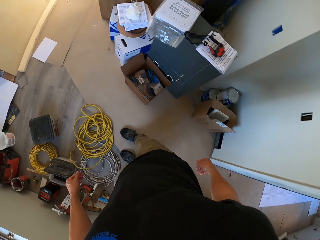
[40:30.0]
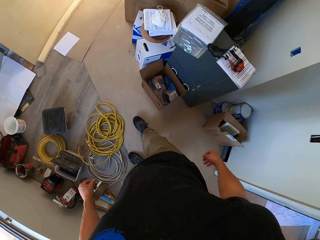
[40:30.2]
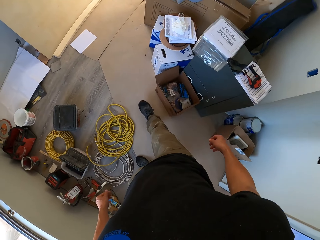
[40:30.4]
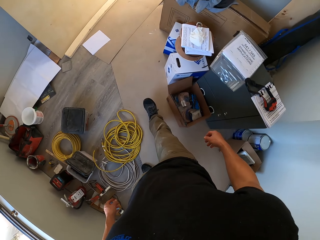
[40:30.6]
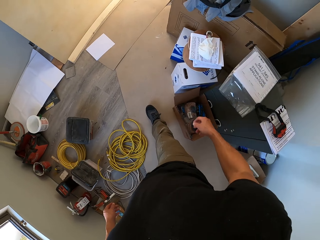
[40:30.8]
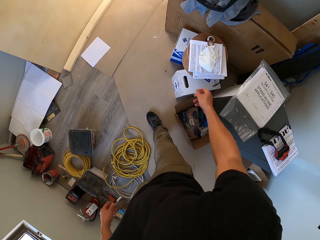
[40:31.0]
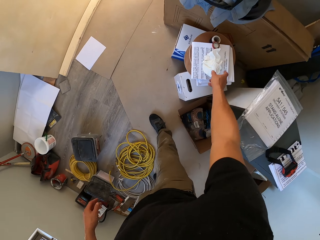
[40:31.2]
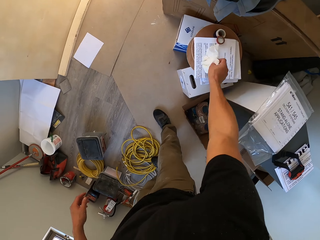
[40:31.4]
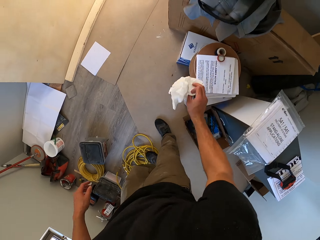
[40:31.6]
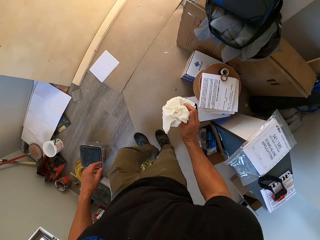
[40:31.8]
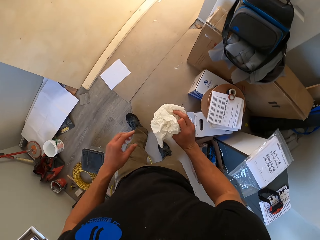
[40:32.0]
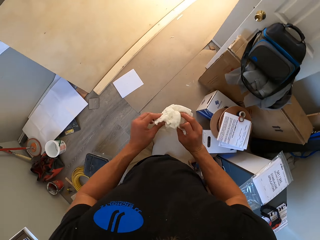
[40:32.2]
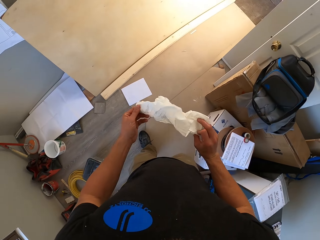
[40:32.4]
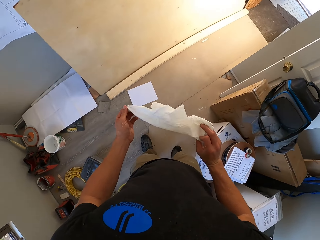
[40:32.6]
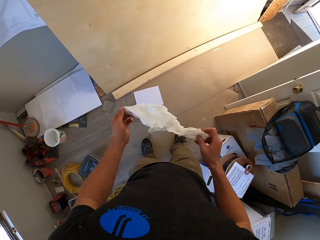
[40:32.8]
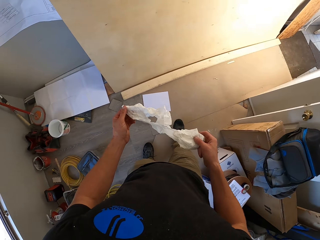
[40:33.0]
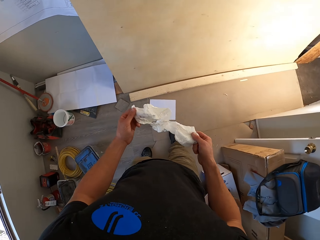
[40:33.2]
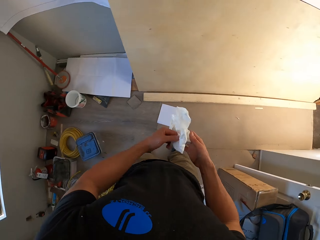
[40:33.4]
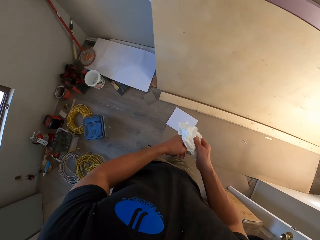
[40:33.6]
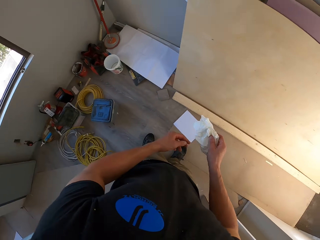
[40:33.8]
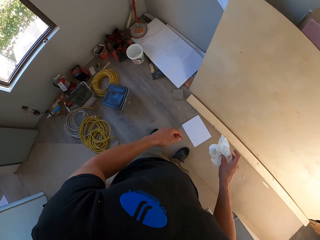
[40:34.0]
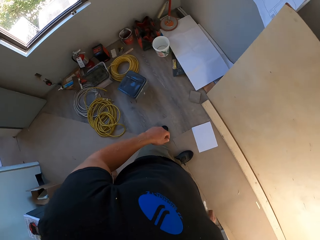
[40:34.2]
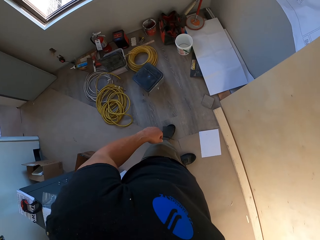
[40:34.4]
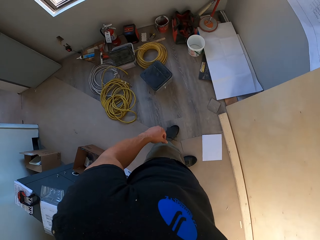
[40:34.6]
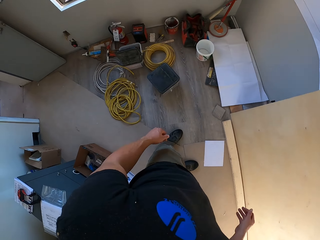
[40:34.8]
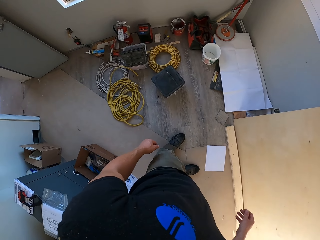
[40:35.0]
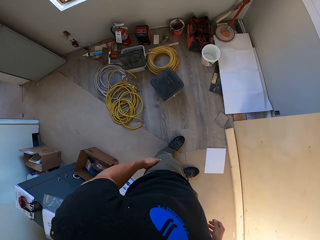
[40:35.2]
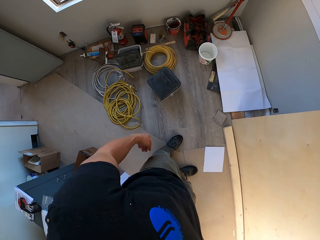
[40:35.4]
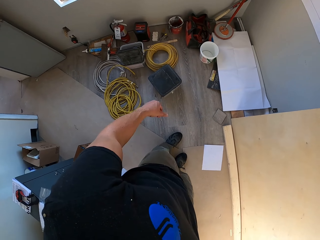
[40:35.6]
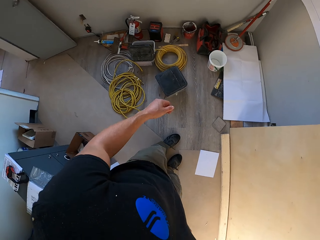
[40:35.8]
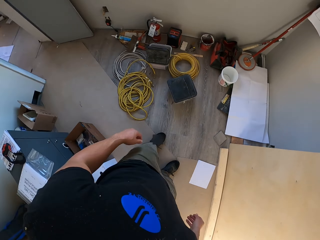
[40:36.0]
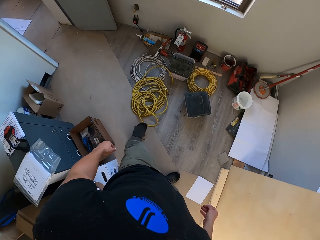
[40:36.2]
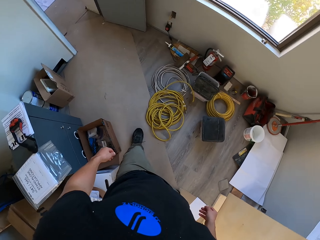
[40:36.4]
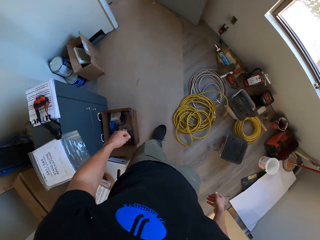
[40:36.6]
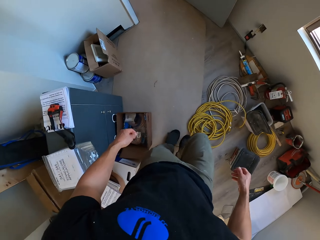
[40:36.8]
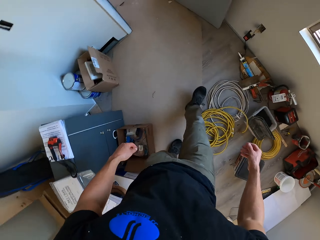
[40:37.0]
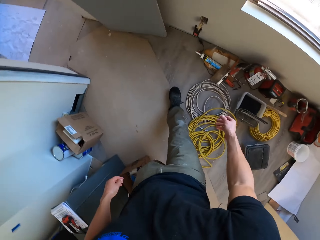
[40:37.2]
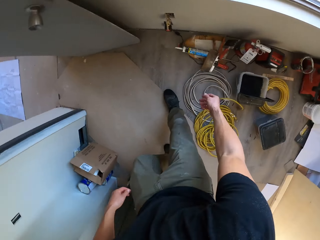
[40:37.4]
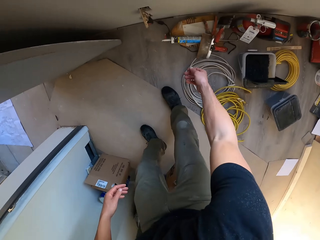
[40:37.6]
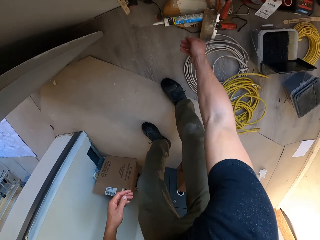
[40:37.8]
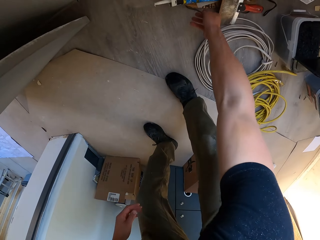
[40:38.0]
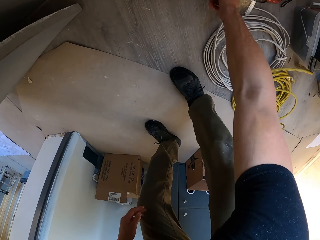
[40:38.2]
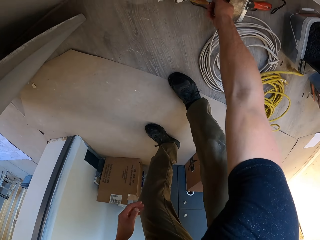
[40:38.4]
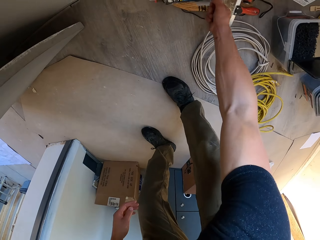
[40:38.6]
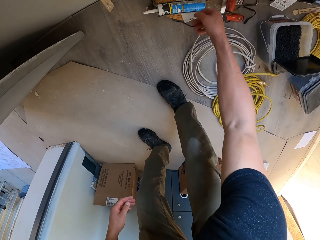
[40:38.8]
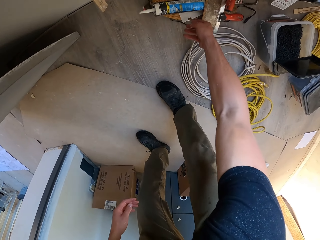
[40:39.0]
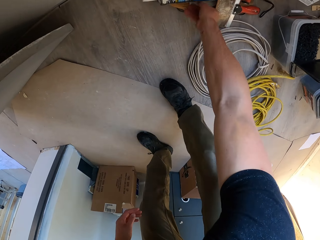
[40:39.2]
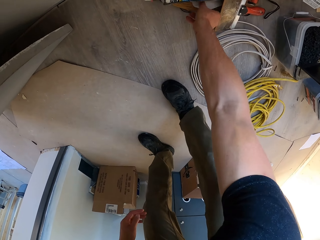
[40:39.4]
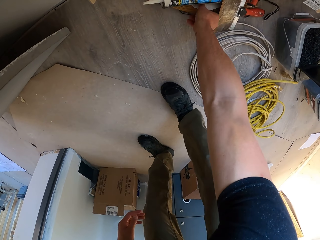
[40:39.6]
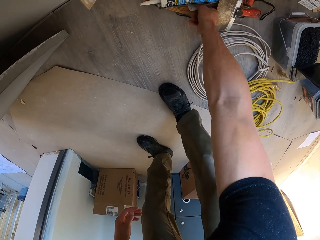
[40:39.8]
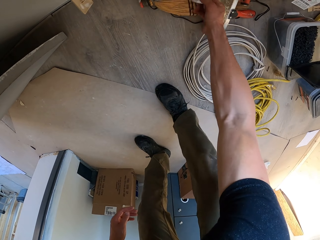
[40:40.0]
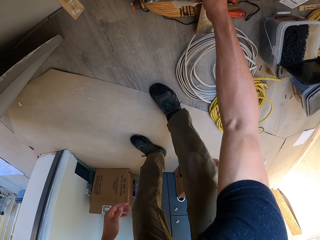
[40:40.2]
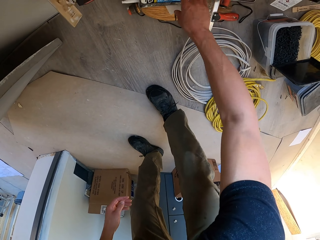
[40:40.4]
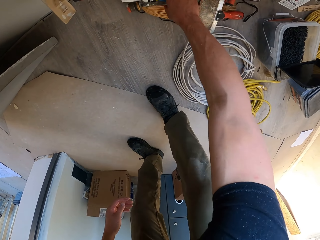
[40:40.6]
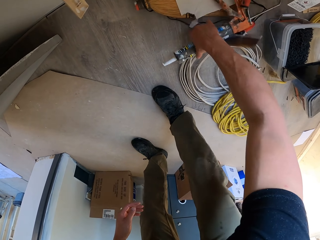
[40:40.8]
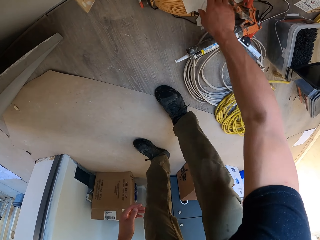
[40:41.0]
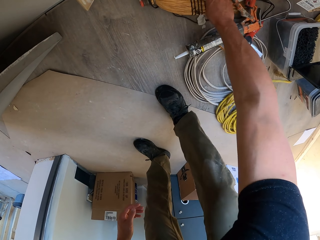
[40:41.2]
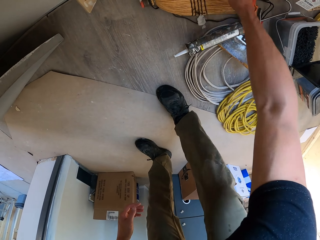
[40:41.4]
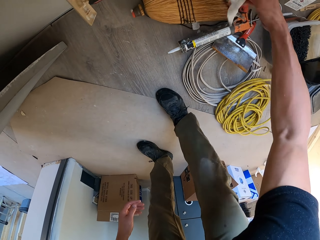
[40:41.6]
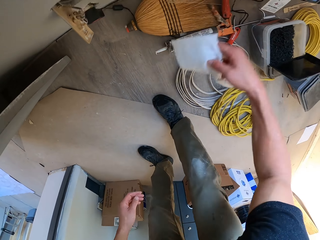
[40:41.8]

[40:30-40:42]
The camera wearer picks up a serviette from the table. They drop the serviette on the floor. They move around rooms. They pick up the serviette from the floor.

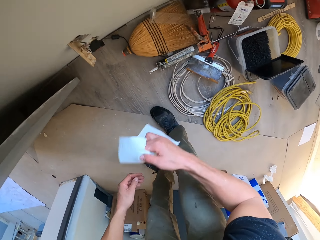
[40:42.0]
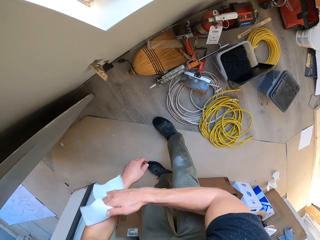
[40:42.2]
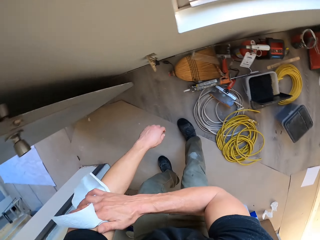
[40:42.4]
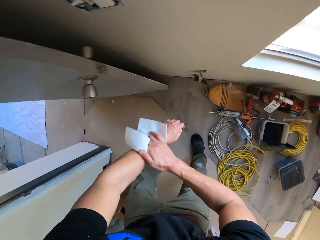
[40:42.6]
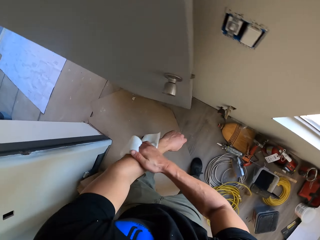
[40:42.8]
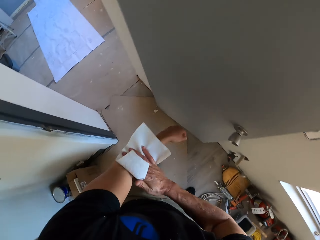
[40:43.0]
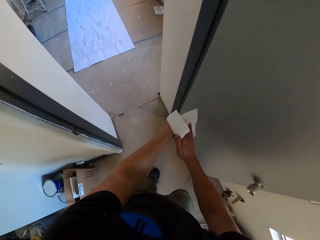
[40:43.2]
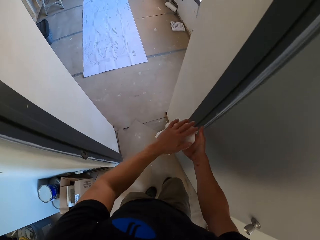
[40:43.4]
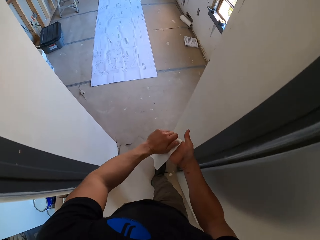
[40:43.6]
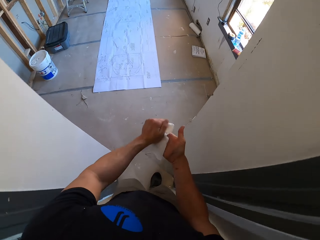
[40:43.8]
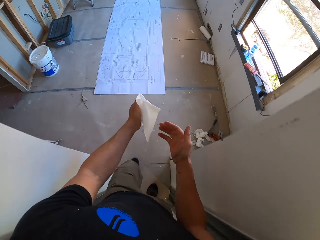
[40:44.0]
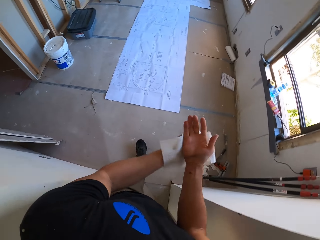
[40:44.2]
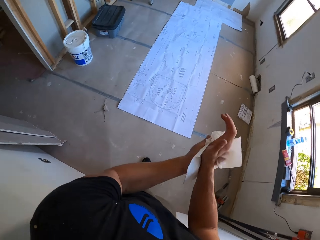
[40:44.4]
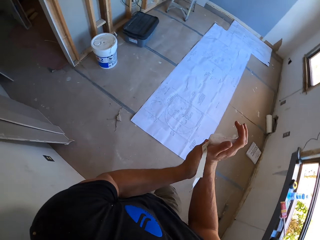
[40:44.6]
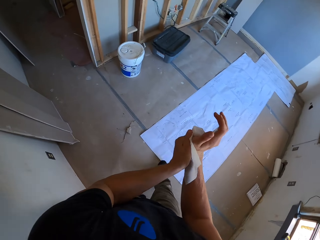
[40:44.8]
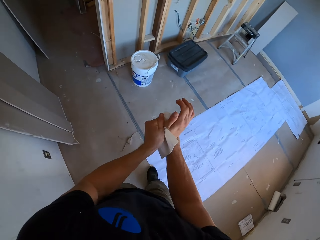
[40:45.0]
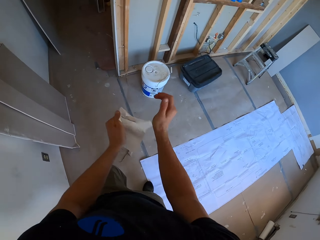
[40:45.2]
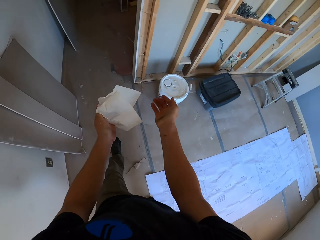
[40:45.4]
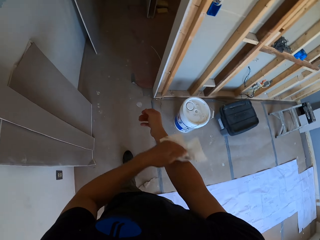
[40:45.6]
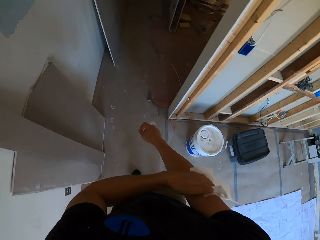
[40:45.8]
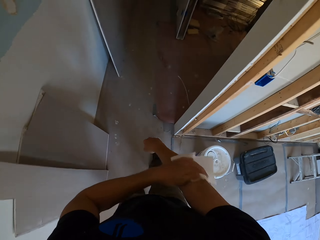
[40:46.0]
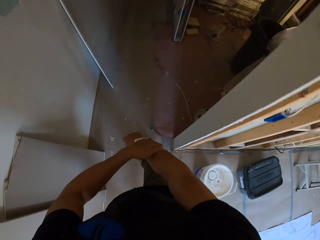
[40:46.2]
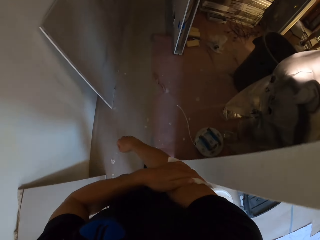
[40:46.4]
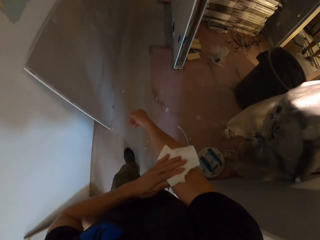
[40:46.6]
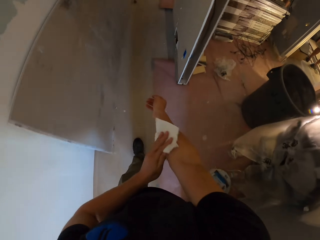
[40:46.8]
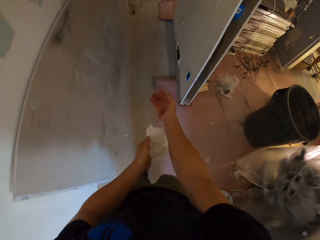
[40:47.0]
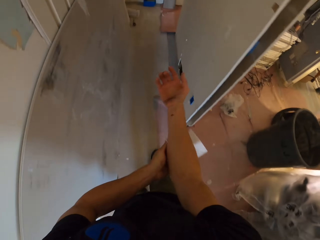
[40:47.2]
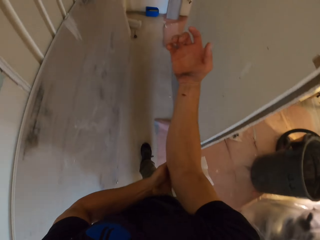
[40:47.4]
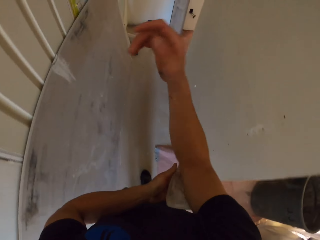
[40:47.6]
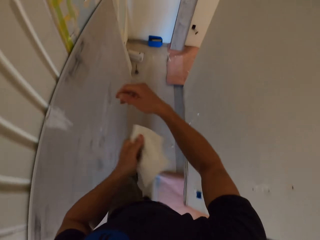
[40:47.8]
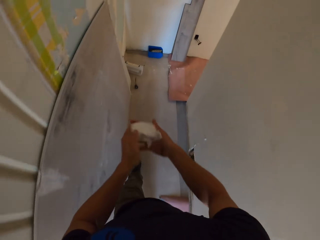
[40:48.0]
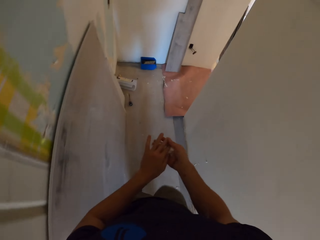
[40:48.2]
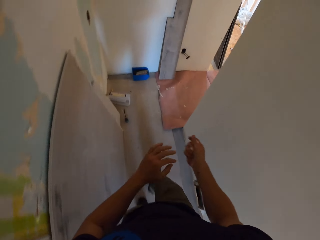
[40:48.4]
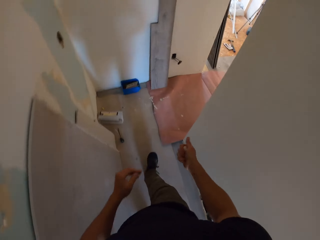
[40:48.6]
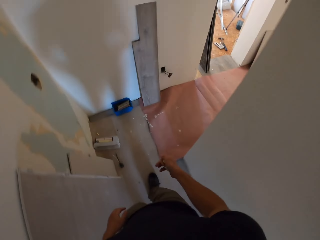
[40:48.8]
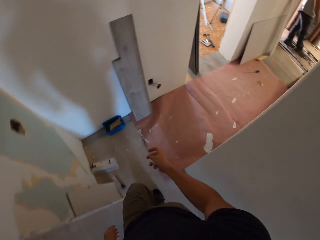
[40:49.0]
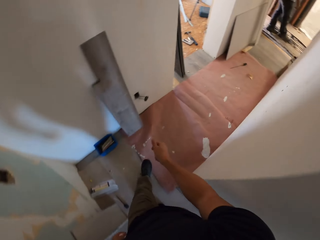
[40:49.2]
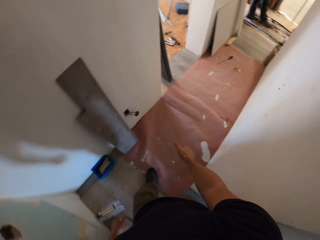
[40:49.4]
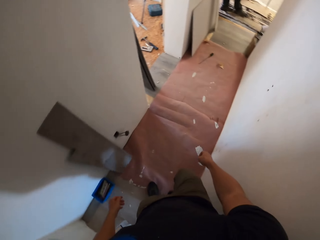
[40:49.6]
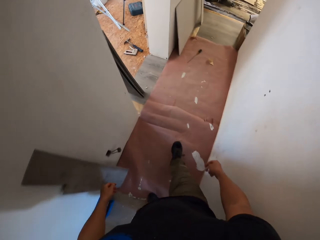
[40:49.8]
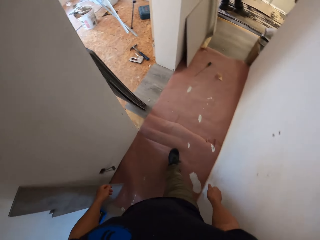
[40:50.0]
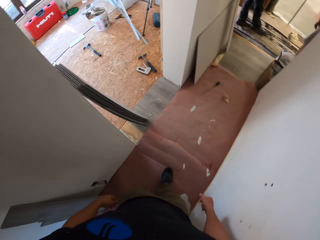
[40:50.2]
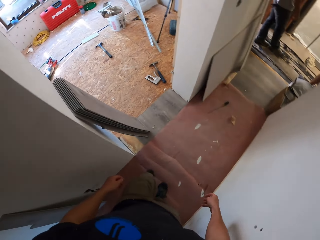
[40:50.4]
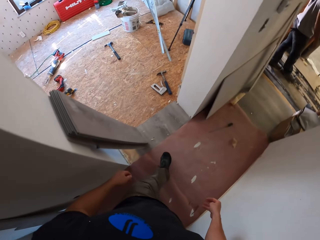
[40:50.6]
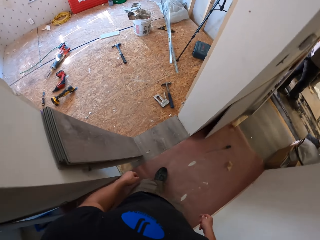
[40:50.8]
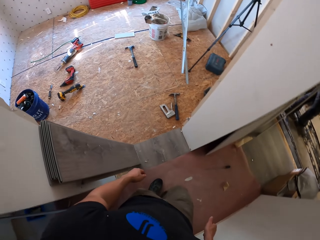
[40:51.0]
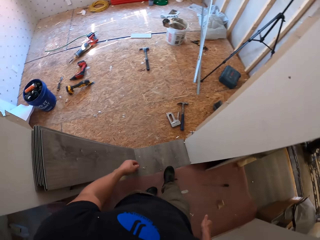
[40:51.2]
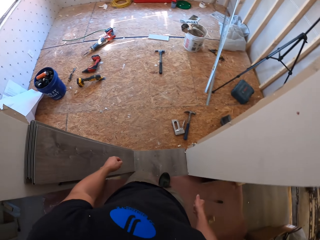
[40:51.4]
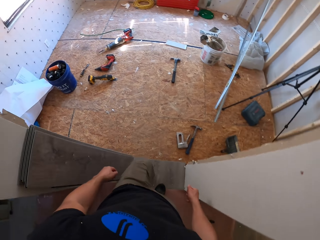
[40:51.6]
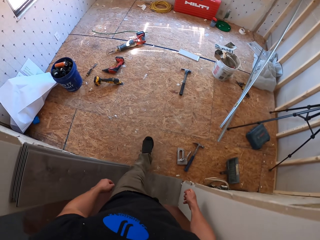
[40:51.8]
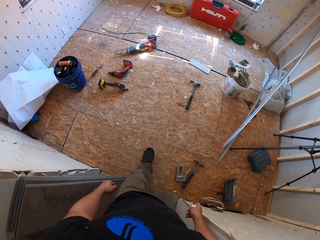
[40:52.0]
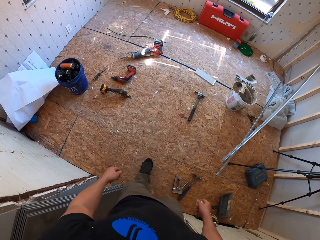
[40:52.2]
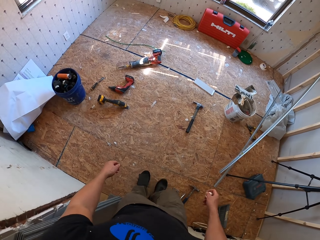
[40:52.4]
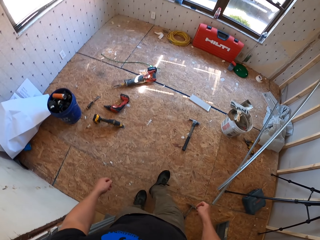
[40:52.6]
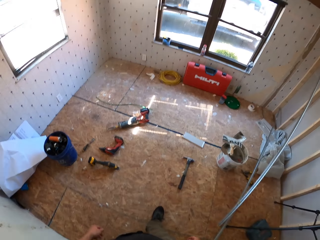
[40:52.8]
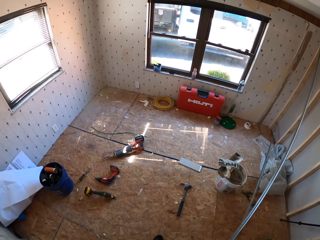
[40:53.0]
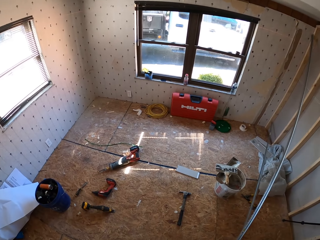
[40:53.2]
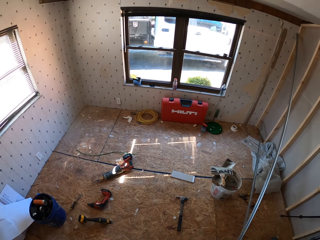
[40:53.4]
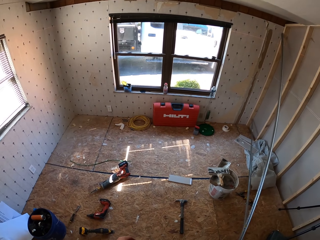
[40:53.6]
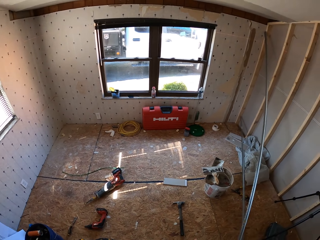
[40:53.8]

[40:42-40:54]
The camera wearer wipes the hands. They walk in the room. They fold the serviette paper.
